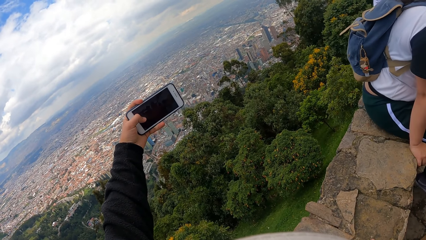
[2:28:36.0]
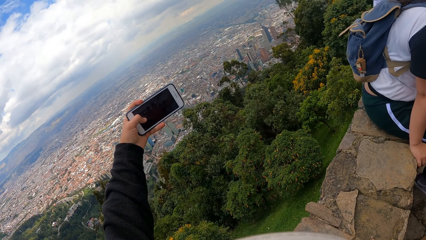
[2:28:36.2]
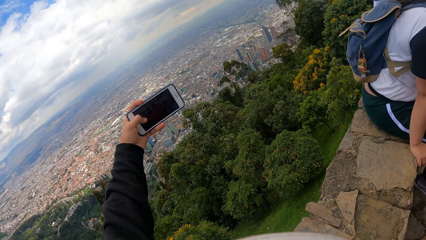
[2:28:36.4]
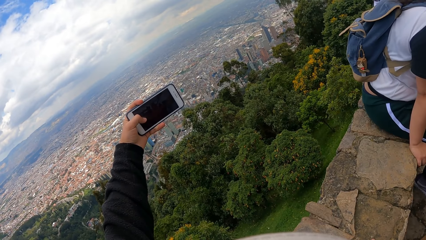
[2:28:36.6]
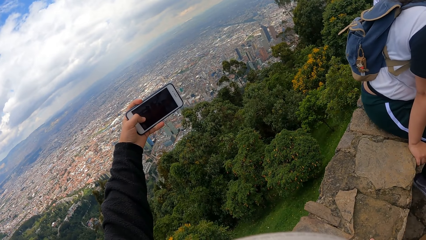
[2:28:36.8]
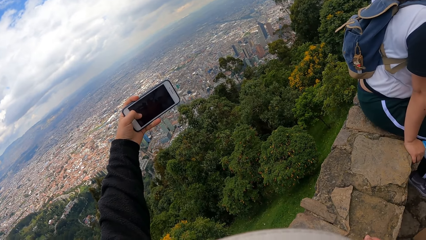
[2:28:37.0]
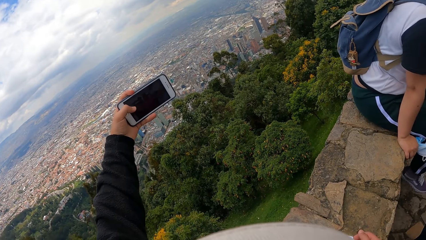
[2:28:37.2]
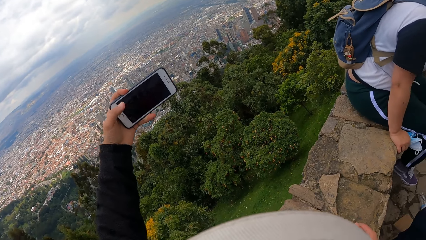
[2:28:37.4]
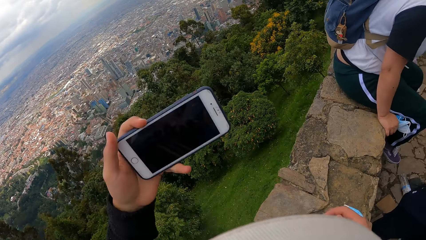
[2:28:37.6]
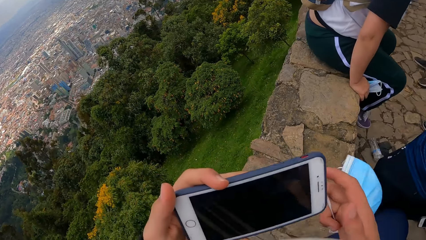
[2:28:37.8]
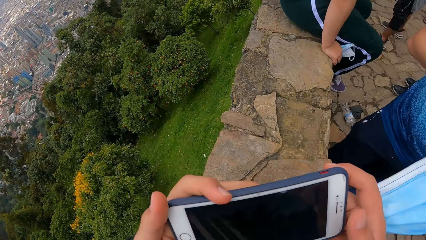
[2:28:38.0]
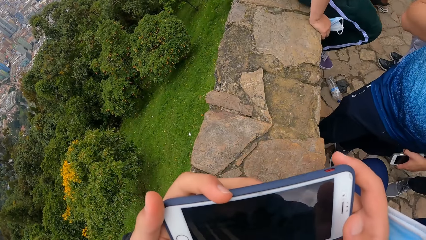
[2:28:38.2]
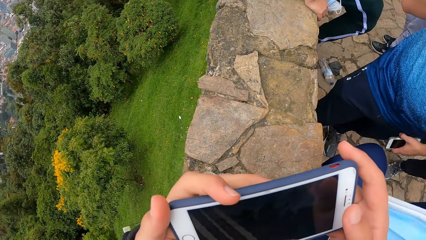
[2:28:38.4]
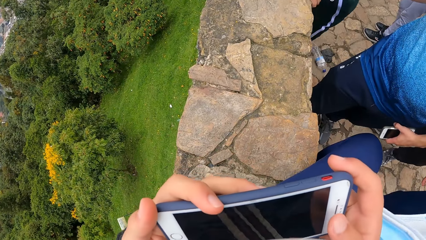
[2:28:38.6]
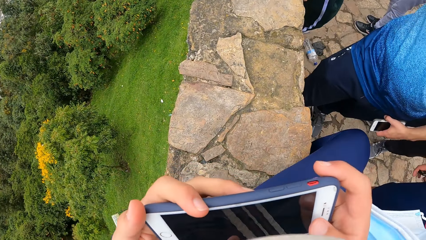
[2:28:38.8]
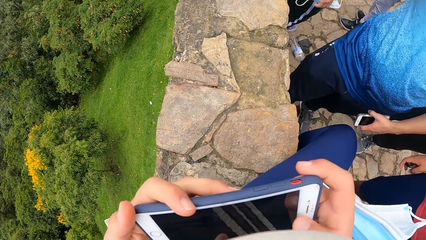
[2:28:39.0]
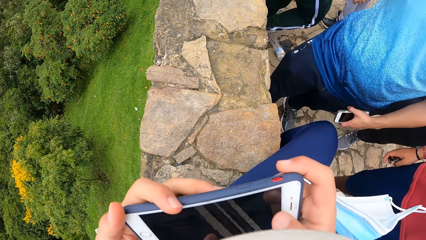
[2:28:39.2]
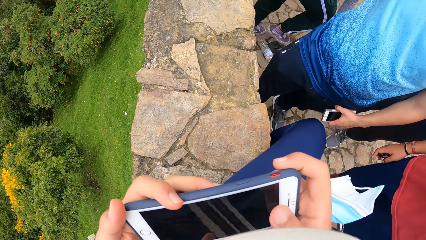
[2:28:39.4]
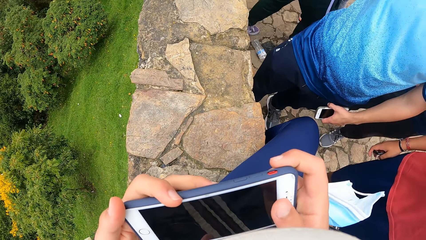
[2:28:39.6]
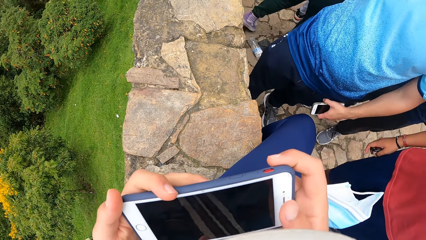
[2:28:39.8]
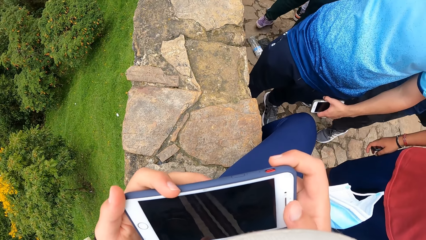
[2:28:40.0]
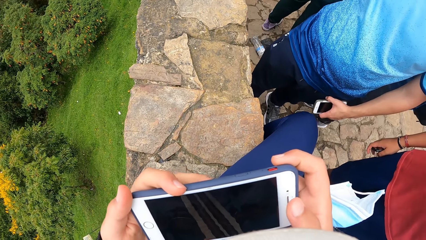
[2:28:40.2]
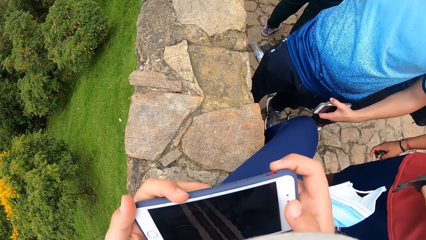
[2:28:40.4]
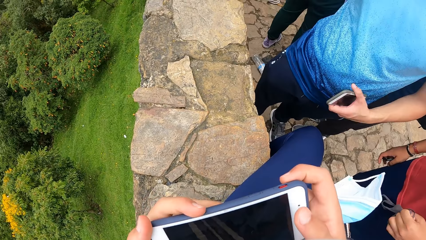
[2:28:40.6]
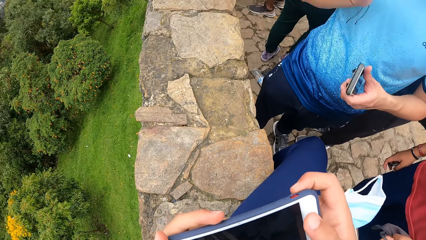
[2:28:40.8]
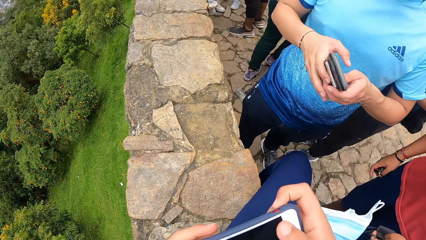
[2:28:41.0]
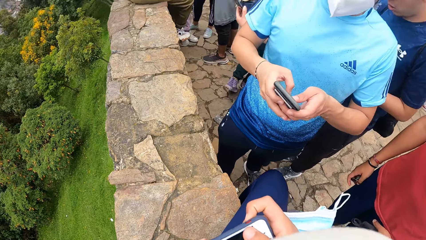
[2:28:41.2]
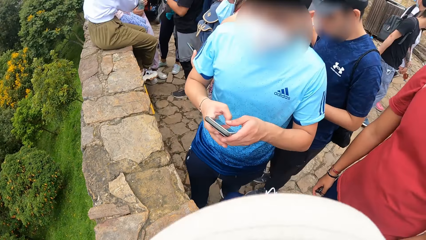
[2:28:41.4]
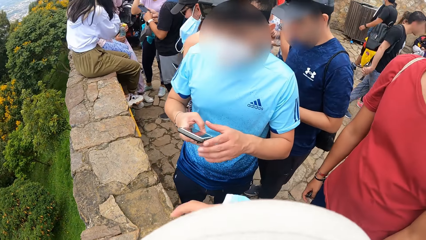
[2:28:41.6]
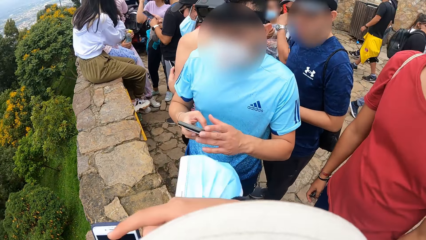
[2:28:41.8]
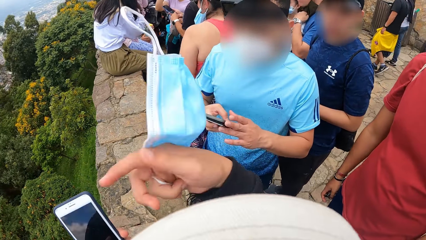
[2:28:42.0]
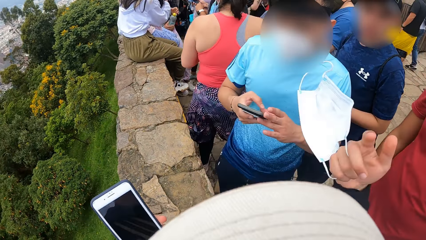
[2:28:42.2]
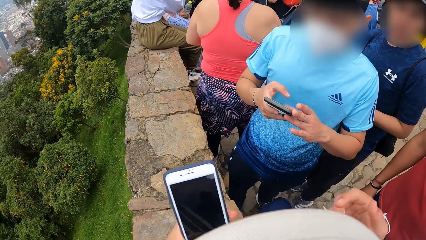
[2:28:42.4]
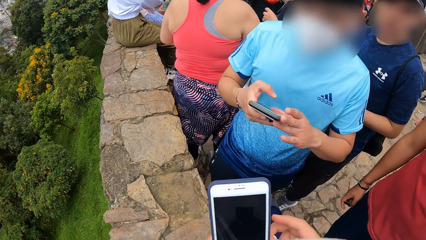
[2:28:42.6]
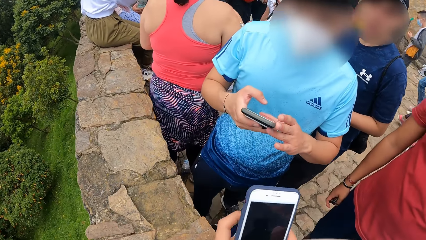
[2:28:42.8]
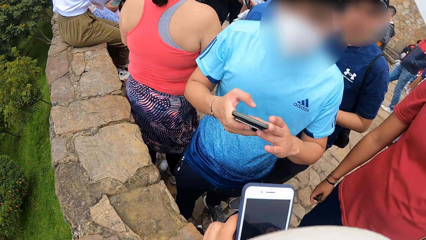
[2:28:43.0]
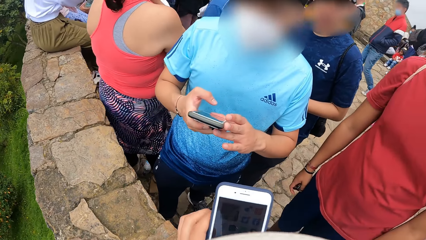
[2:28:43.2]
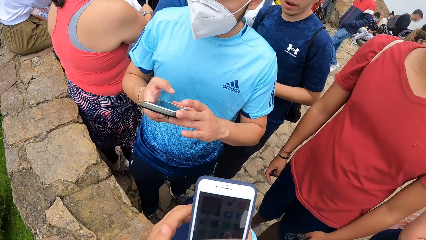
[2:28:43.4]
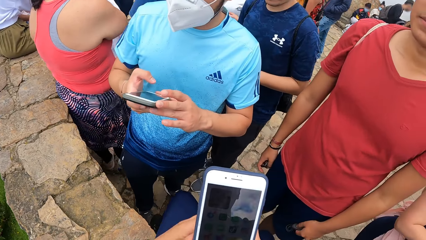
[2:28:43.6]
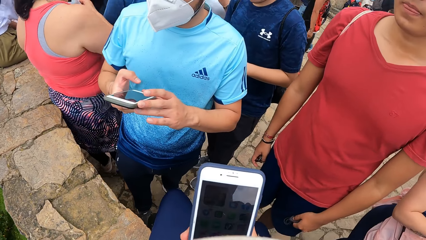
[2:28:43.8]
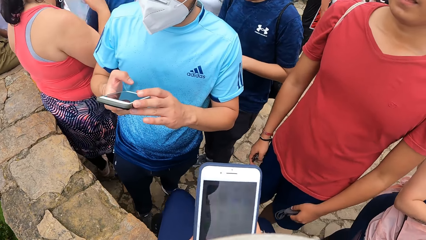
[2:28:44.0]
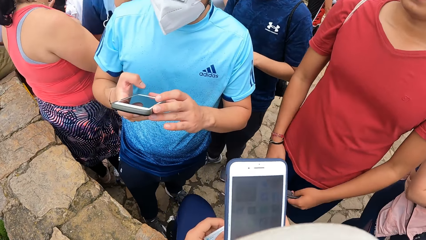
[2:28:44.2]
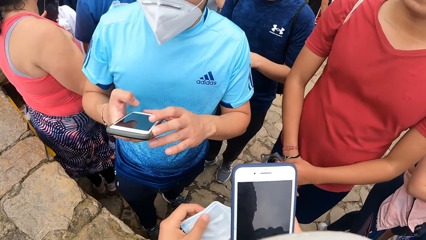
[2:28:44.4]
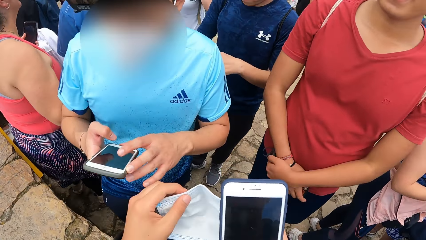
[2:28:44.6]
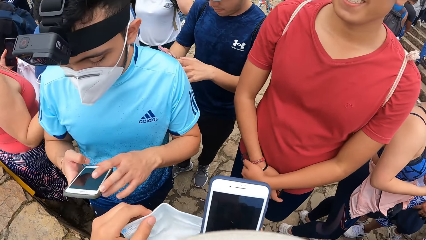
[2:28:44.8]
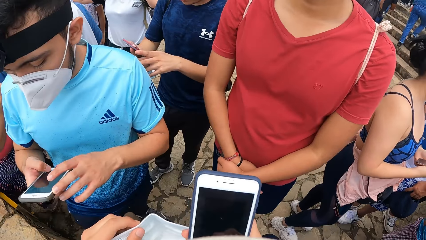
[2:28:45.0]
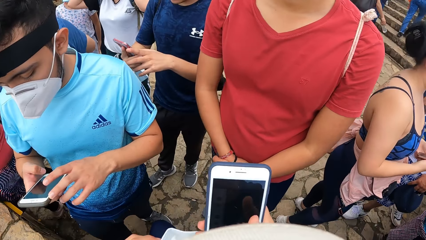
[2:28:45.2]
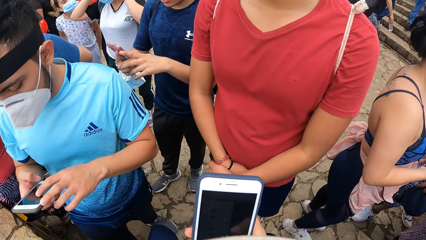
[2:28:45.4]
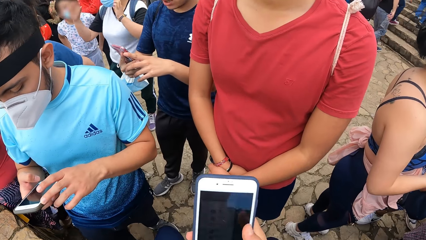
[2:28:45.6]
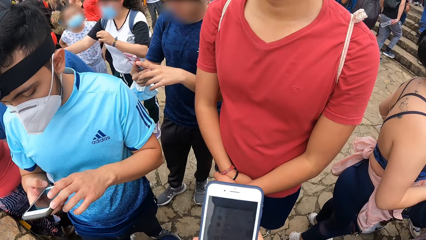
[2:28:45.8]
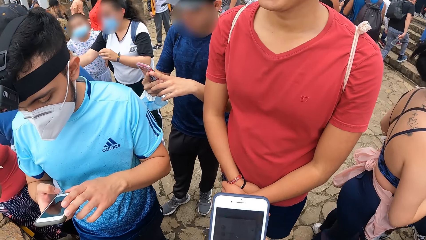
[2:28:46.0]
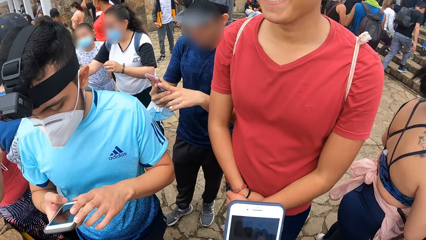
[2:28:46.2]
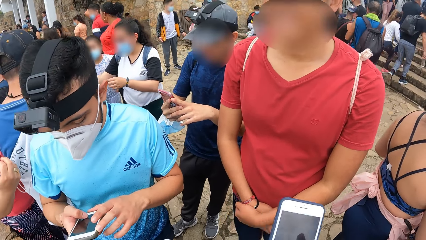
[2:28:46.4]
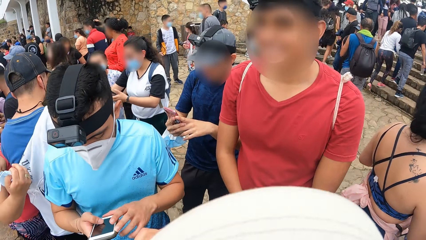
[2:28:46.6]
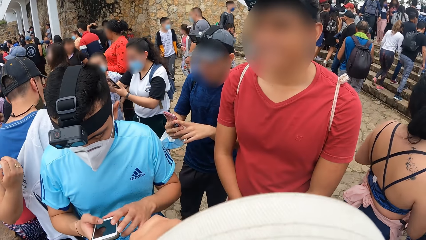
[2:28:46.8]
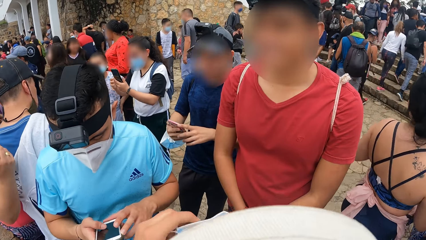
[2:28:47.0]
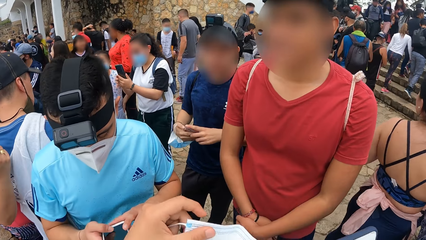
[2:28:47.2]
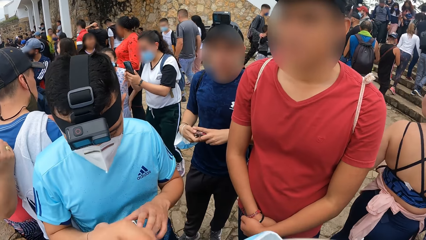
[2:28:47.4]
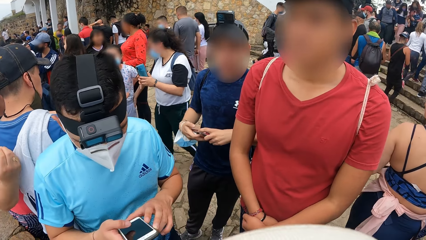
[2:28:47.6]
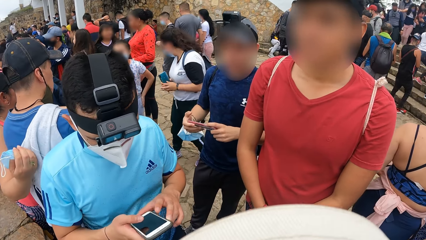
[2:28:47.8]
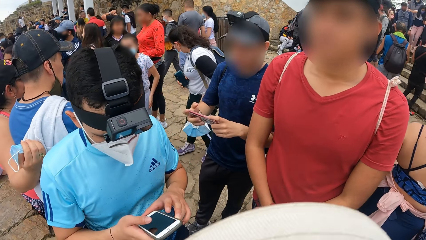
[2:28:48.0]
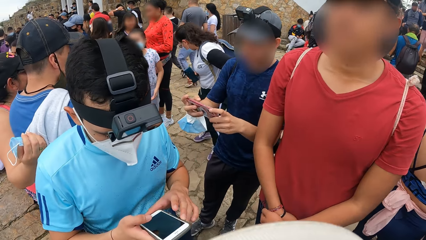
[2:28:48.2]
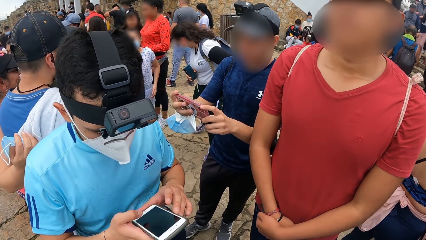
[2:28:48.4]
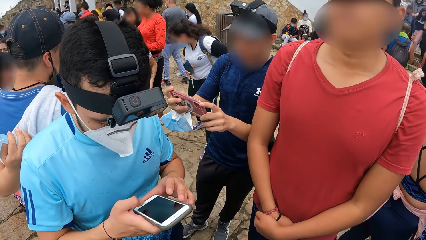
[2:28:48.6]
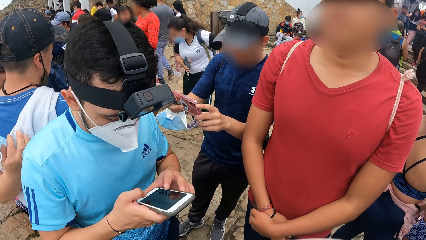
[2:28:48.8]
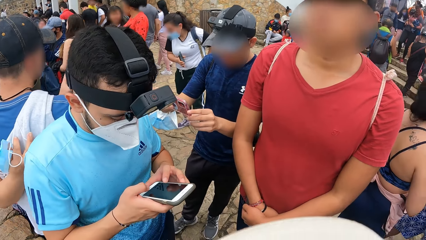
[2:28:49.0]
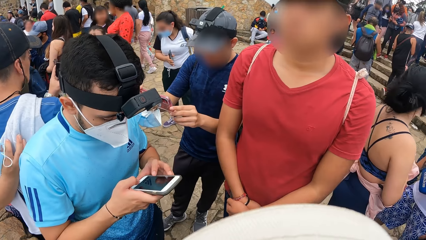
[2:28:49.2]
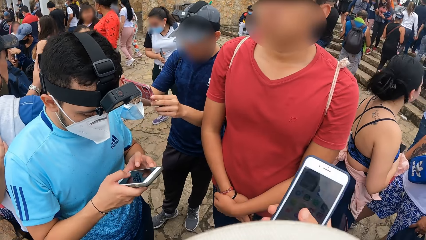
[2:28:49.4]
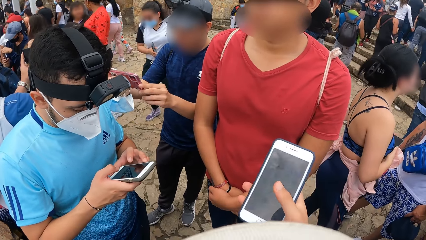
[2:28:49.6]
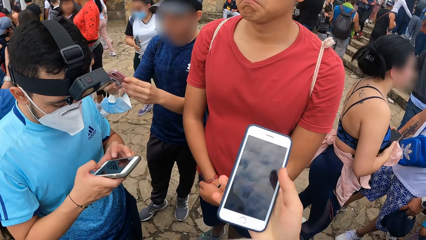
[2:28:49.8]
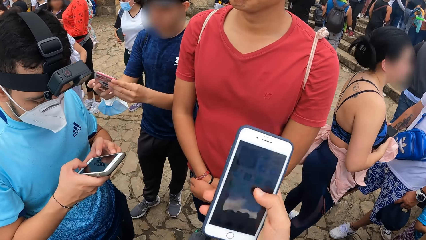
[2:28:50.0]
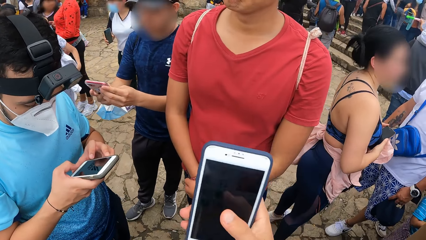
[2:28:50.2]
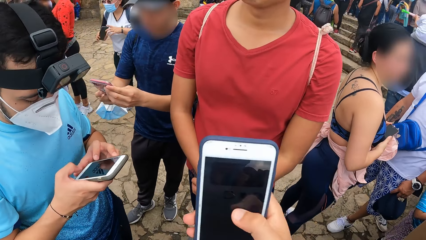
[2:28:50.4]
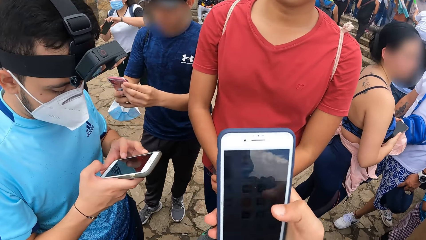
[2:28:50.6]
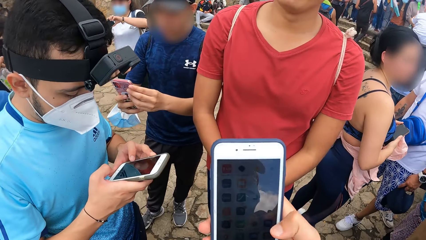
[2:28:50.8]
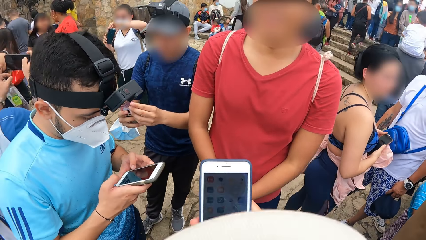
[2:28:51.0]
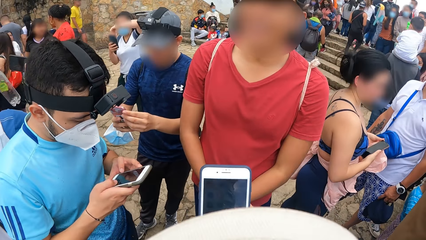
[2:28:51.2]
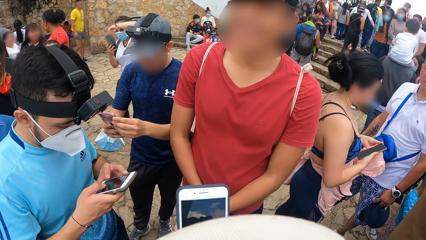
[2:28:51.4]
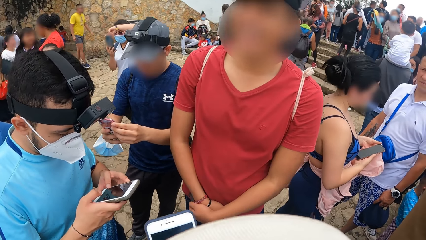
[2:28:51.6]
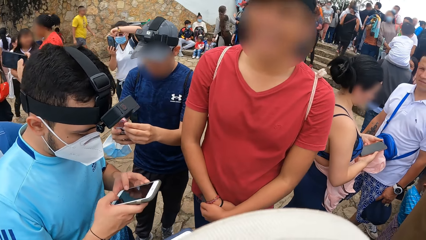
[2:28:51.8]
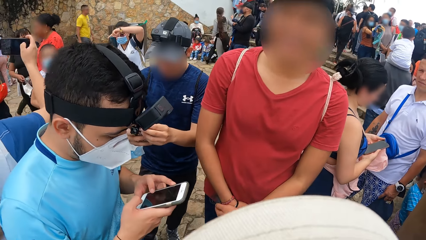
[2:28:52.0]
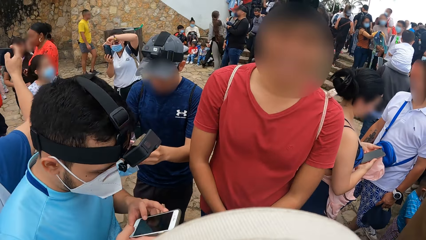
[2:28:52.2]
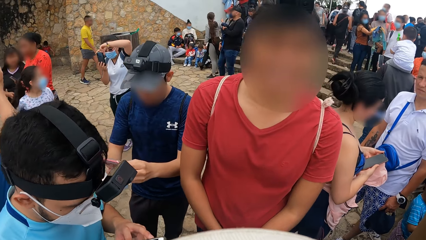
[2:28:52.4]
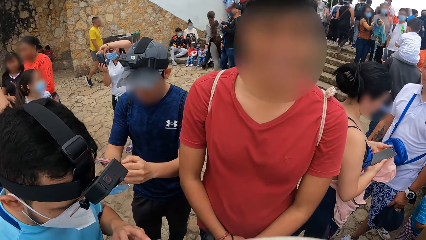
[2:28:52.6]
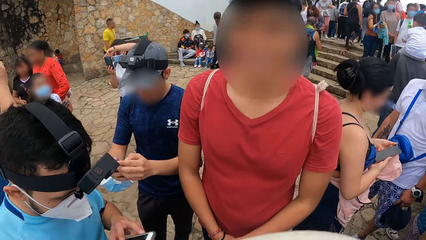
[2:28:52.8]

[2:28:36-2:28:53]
The camera wearer operates the phone with his hands. A man operates the phone with his hands. Another man operates the phone with his hands. The camera wearer uses the phone.
